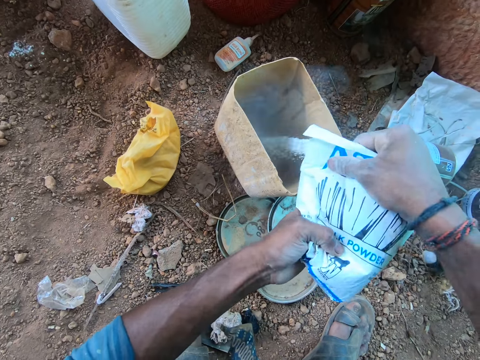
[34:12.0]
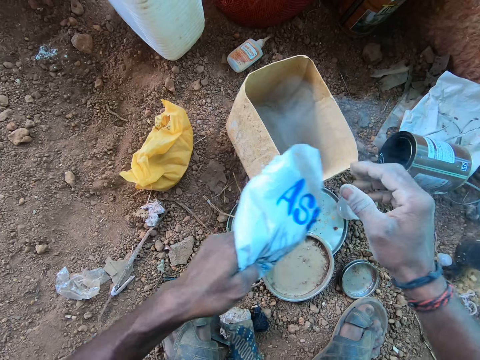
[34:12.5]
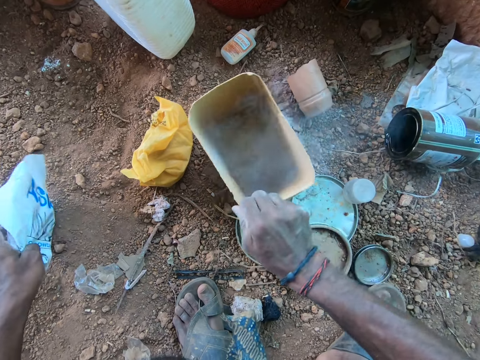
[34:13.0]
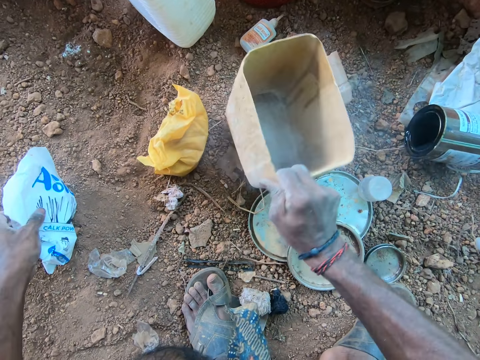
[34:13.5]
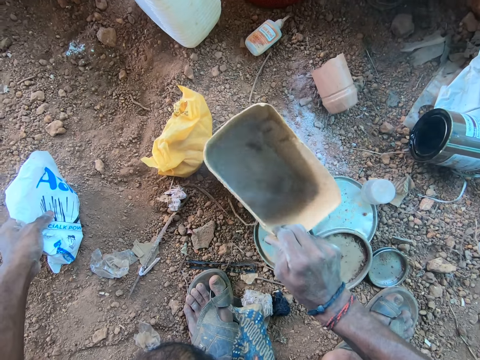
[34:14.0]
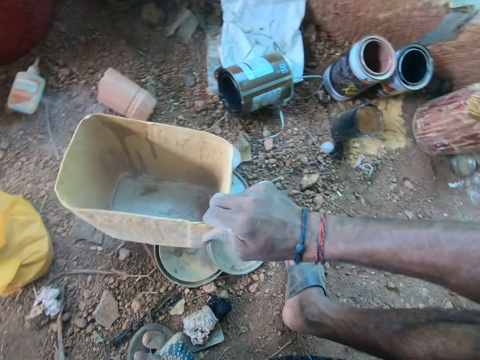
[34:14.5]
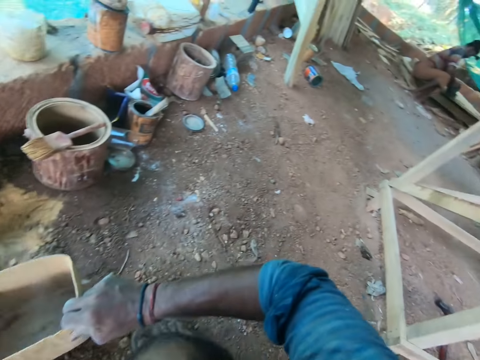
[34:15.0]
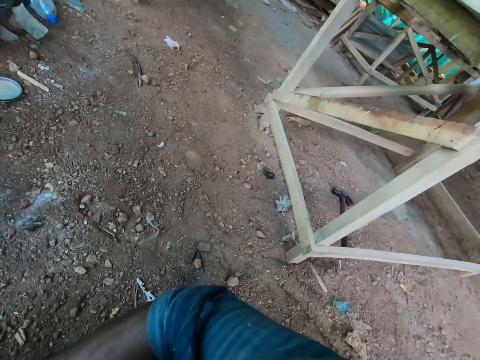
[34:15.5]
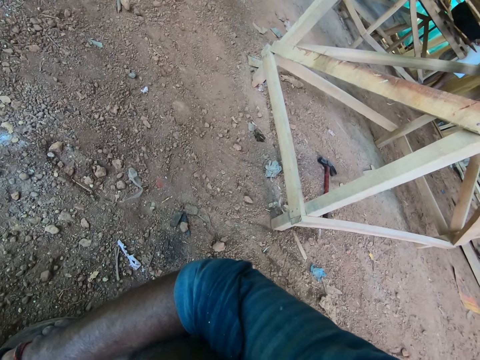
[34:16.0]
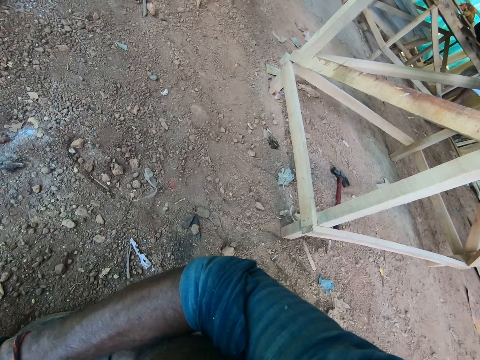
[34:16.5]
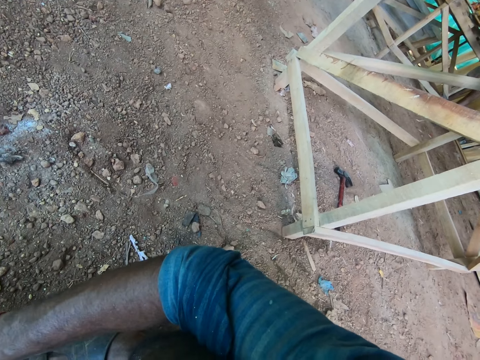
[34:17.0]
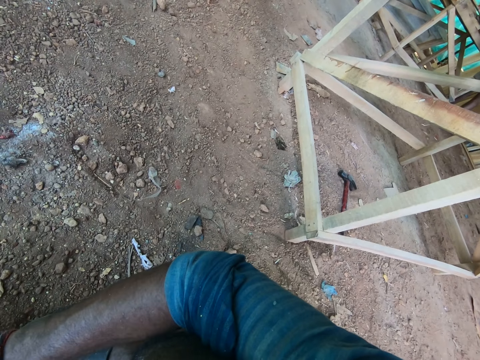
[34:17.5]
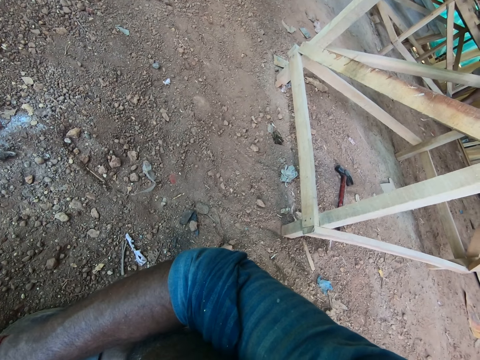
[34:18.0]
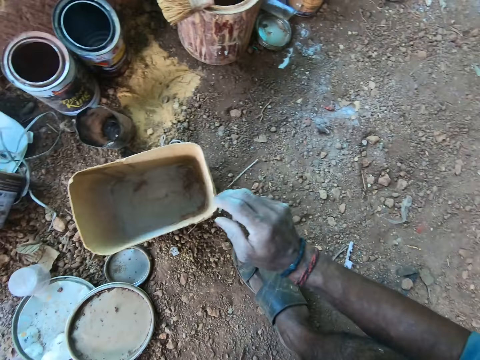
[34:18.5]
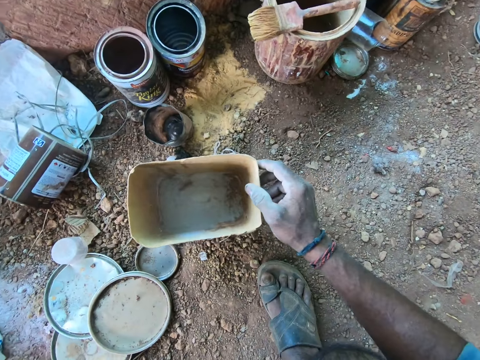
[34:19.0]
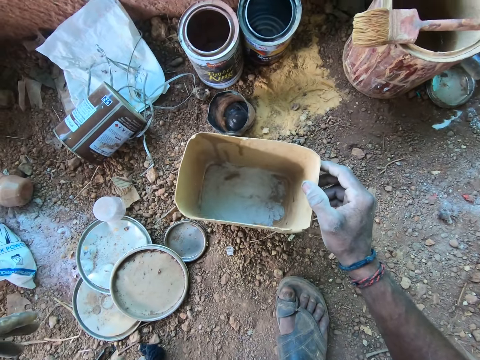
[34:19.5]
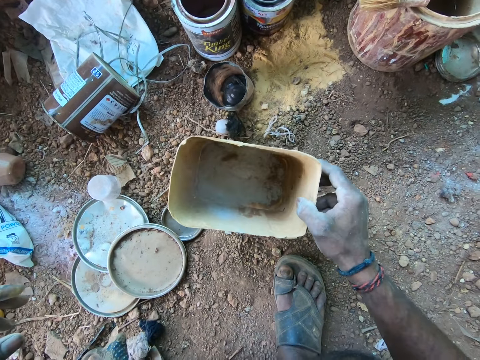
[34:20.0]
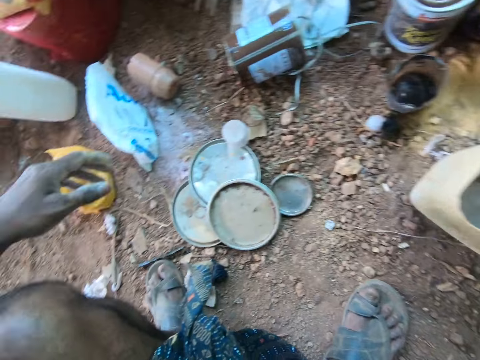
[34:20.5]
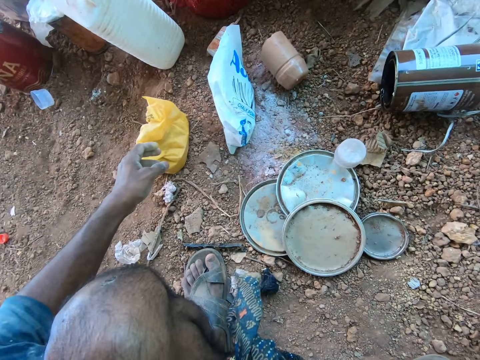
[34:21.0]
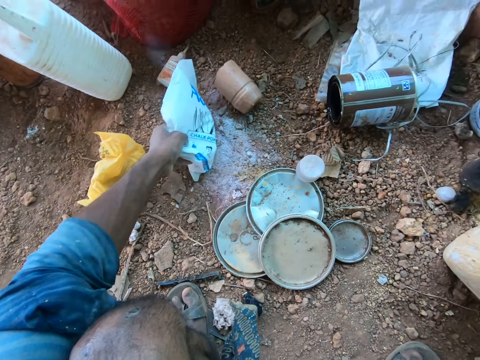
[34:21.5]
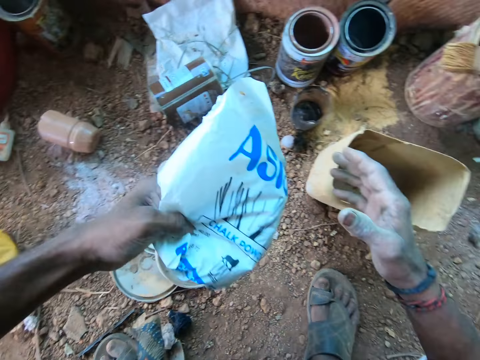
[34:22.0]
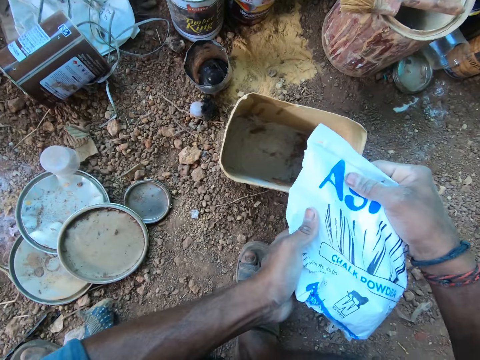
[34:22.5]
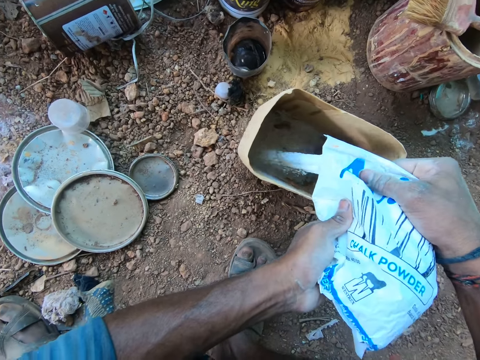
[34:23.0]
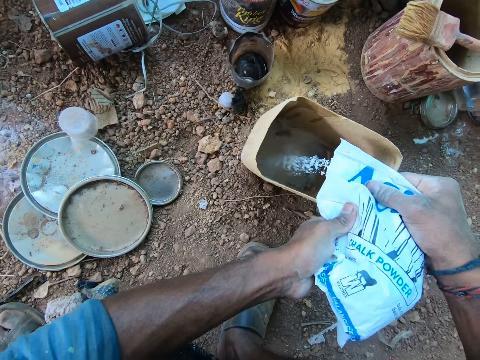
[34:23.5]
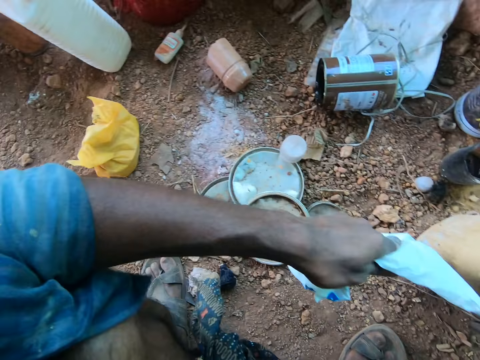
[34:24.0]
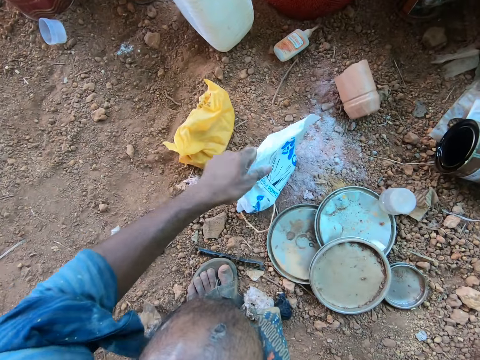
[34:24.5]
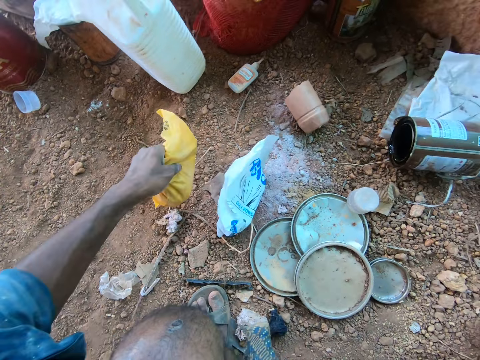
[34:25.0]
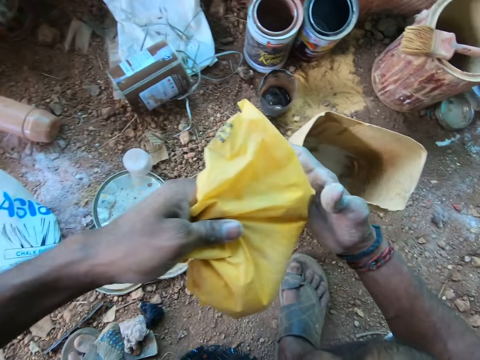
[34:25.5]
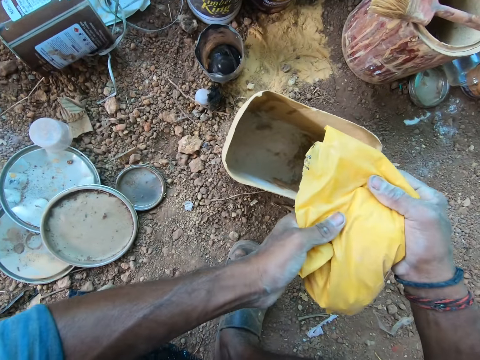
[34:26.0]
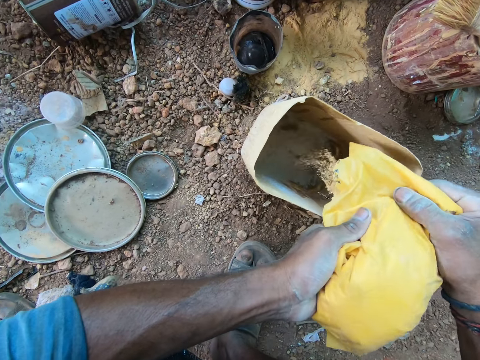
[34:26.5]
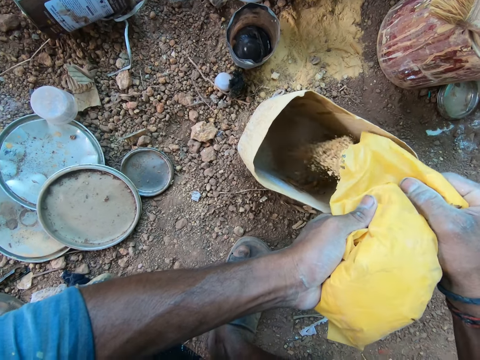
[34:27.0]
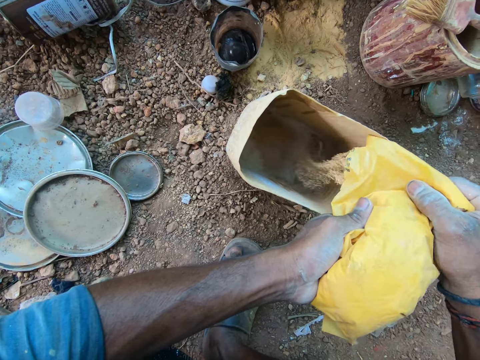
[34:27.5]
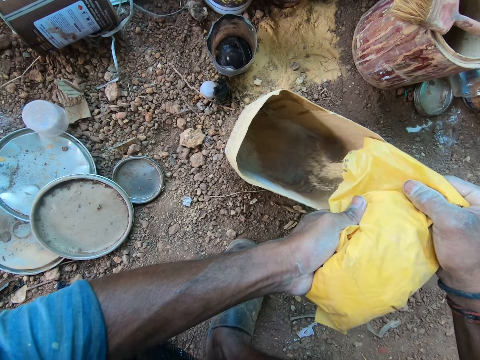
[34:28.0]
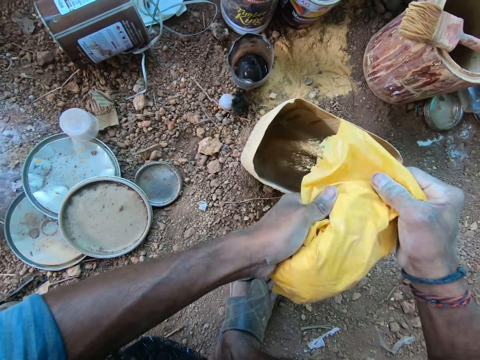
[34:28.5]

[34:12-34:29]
The camera wearer shakes the plastic container on the ground with his right hand. He drops the nylon bag in his left hand on the ground. He picks the plastic container from the ground with his right hand. He moves the container. He shakes the plastic container on the ground with his right hand. He picks the plastic container from the ground with his right hand. He picks the nylon bag from the ground with his left hand. He holds the nylon bag in his hands. He pours the powder in the nylon bag in his hands into the plastic container on the ground. He drops the nylon bag in his left hand on the ground. He picks the nylon bag from the ground with his left hand. He holds the nylon bag in his hands. He pours the sand from the nylon bag in his hands into the plastic container on the ground.

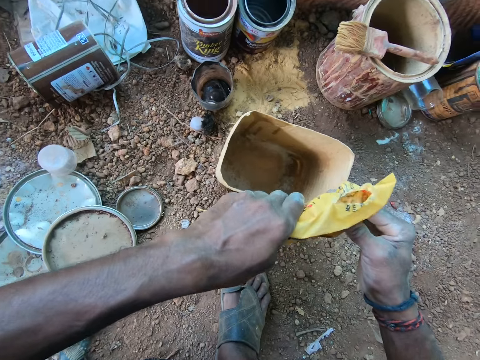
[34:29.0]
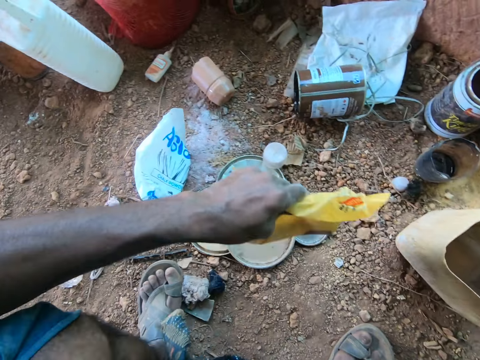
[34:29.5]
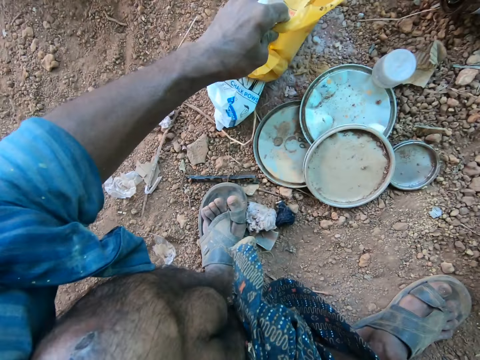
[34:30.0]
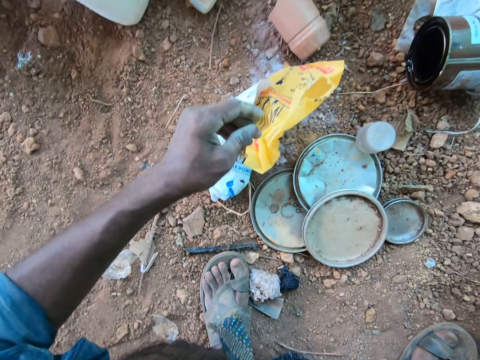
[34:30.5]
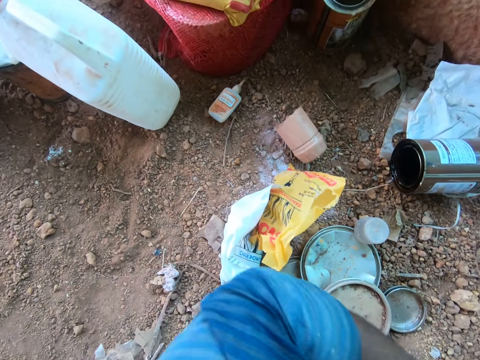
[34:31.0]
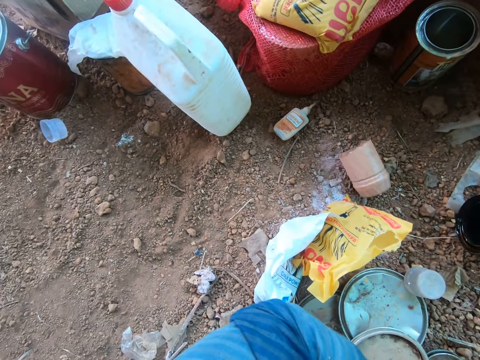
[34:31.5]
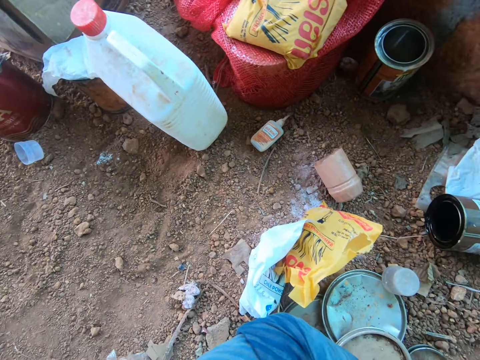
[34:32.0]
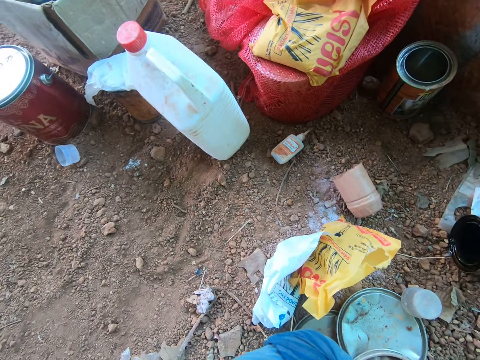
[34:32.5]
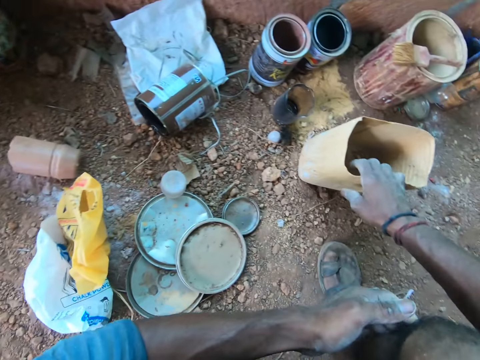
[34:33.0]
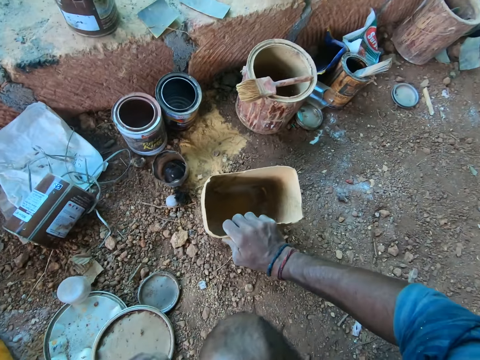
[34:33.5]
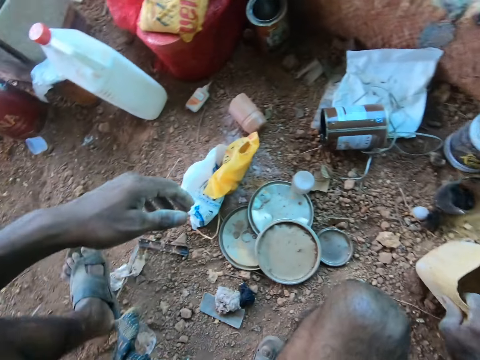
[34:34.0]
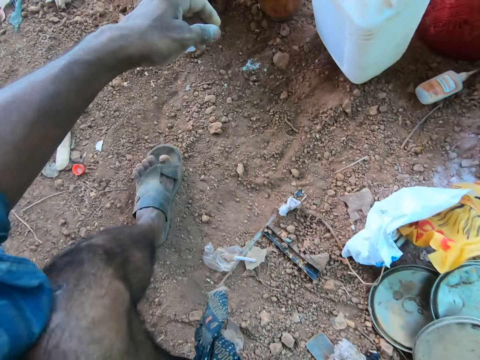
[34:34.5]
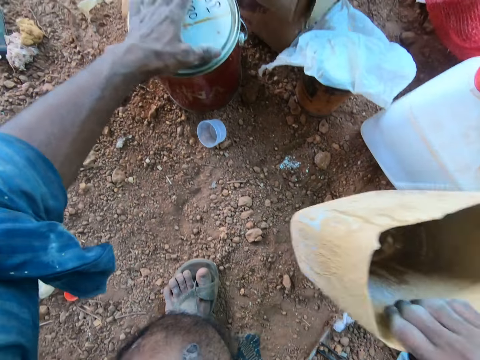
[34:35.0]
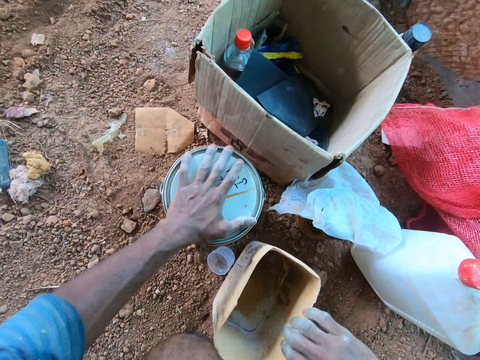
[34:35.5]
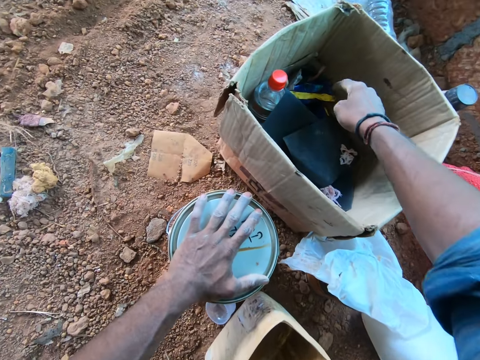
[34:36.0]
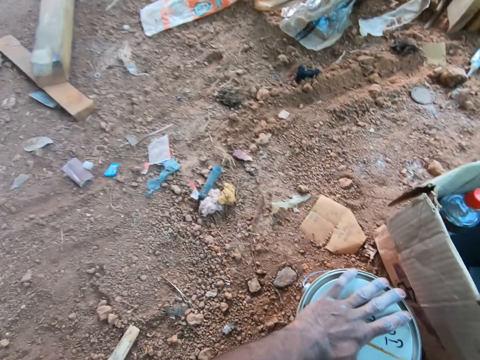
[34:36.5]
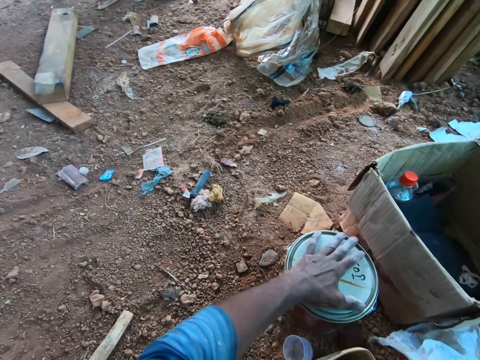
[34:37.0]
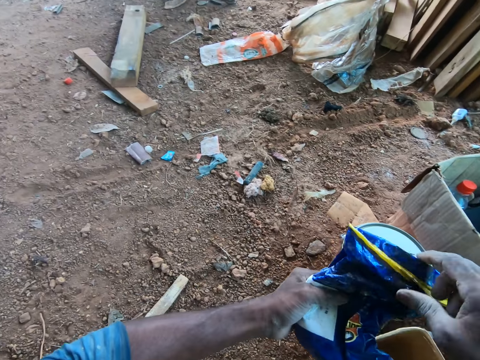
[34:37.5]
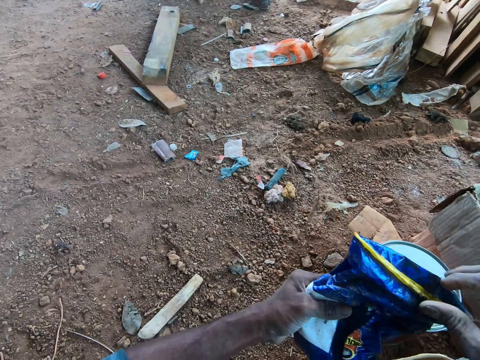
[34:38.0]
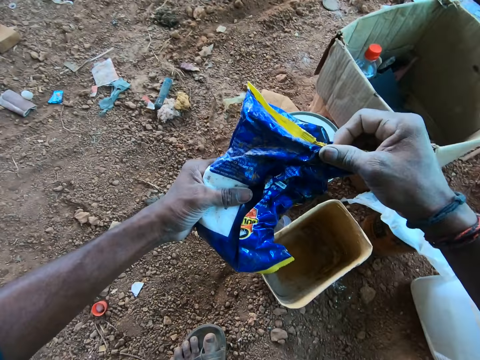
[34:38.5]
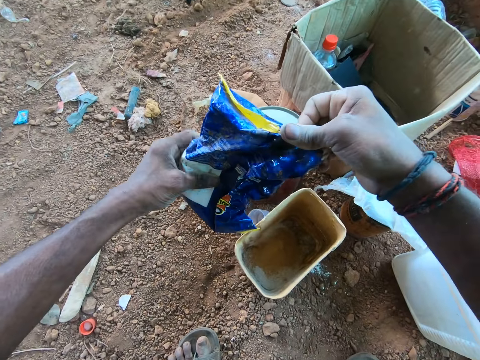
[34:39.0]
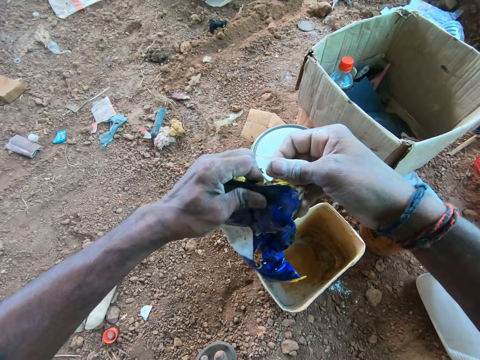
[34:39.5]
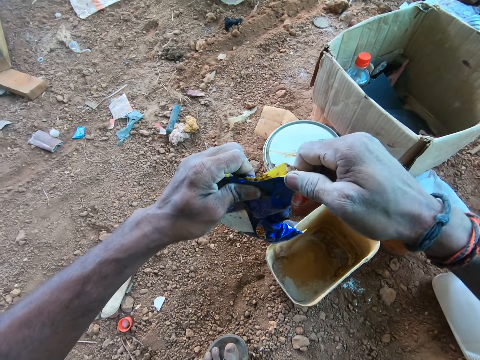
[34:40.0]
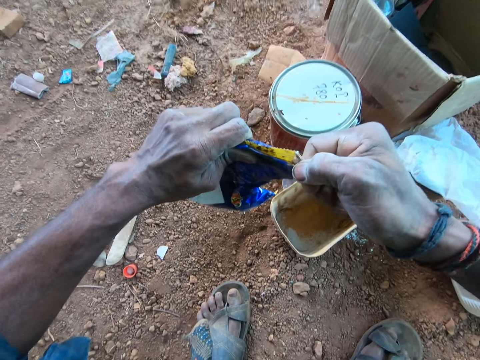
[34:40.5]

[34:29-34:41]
The camera wearer drops the nylon bag on the ground with his left hand. He holds the plastic container on the ground with his right hand. He places his left hand on a container on the ground. He drops the plastic container in his right hand on the ground. He searches a carton on the ground with his right hand. He holds a nylon bag in his hands. He opens the nylon bag with his hands. He picks a package of something from the box.
